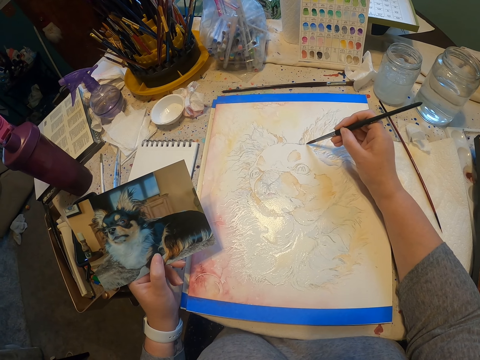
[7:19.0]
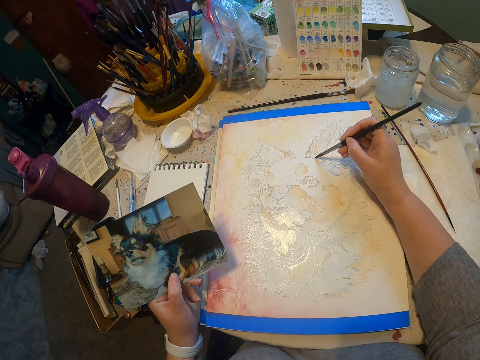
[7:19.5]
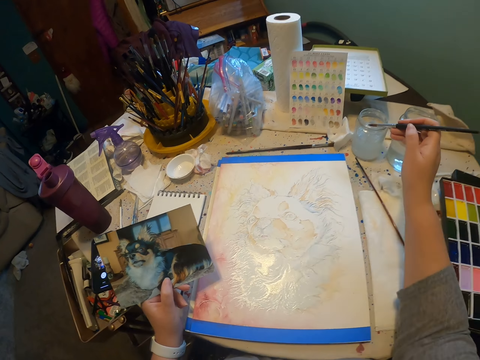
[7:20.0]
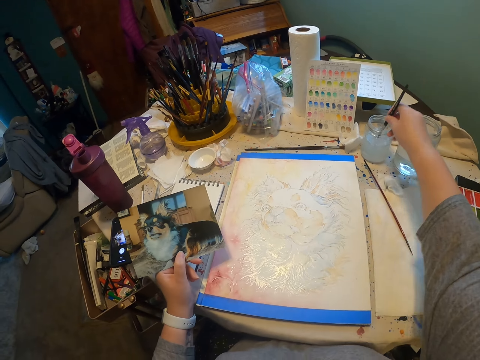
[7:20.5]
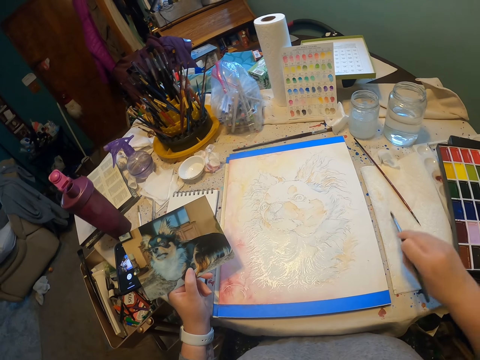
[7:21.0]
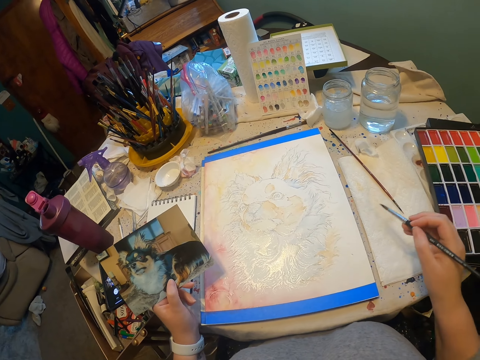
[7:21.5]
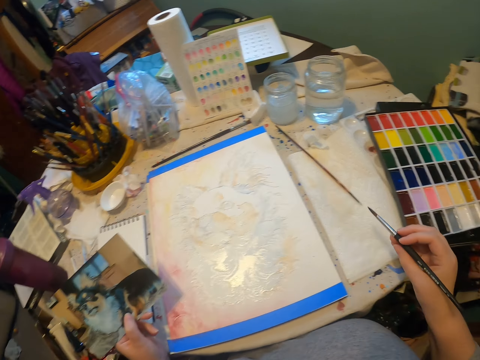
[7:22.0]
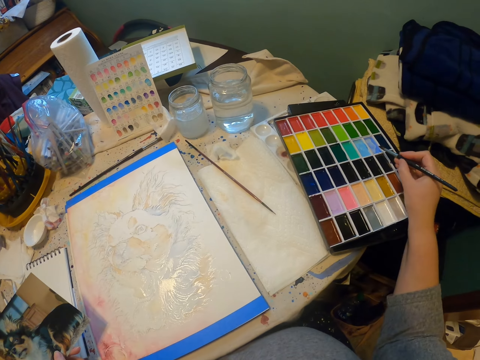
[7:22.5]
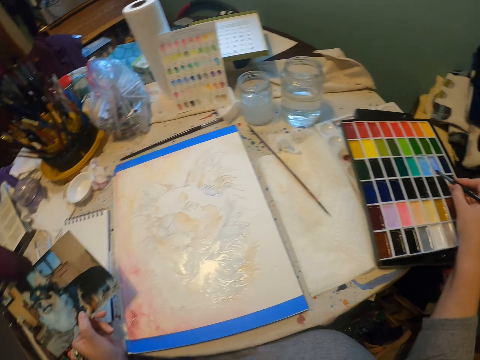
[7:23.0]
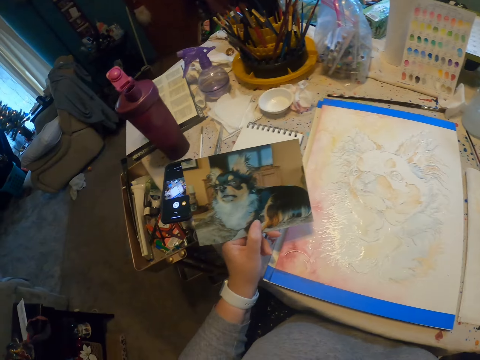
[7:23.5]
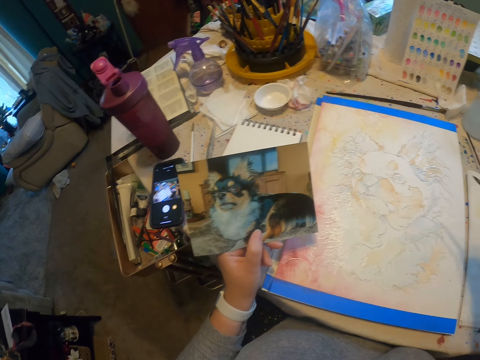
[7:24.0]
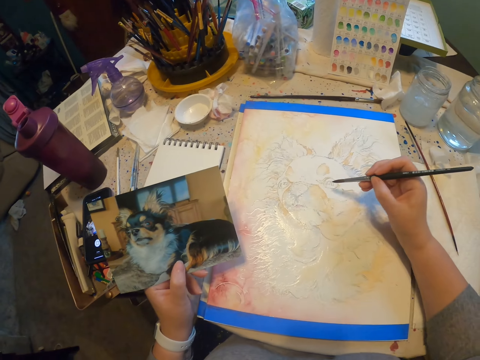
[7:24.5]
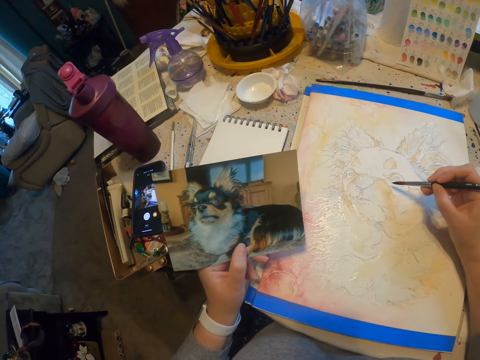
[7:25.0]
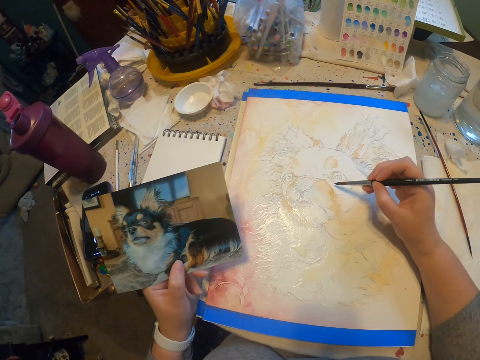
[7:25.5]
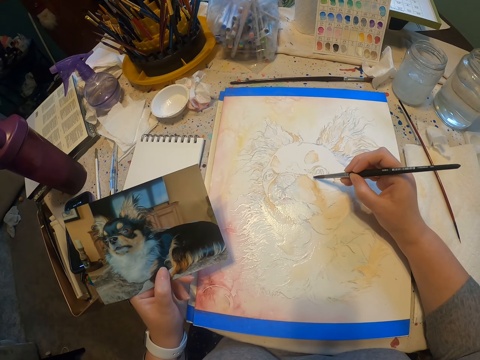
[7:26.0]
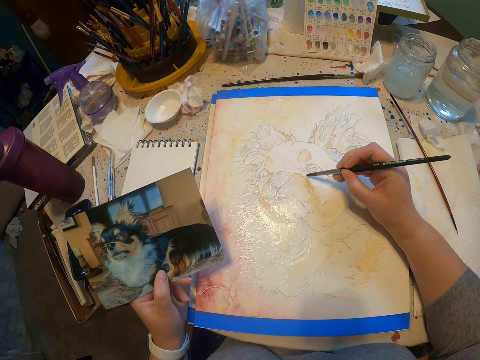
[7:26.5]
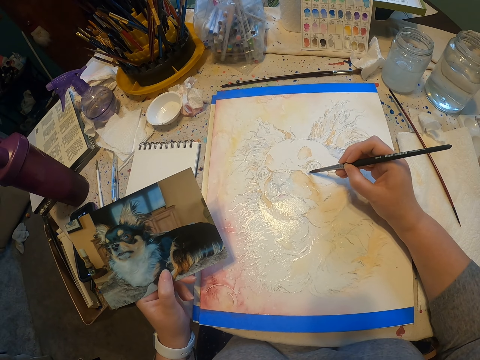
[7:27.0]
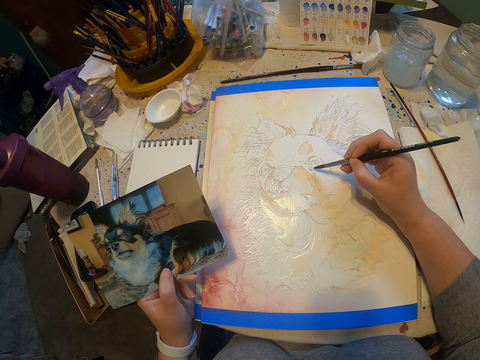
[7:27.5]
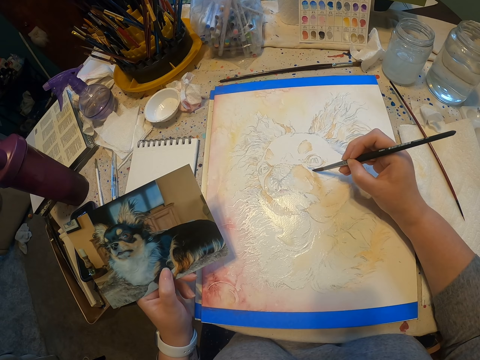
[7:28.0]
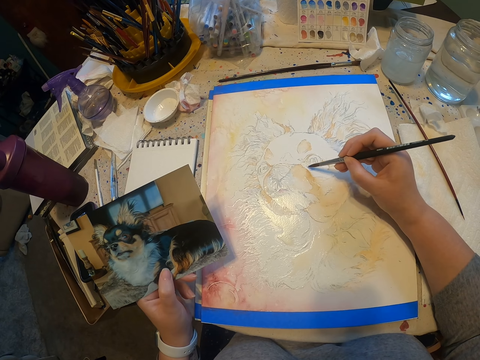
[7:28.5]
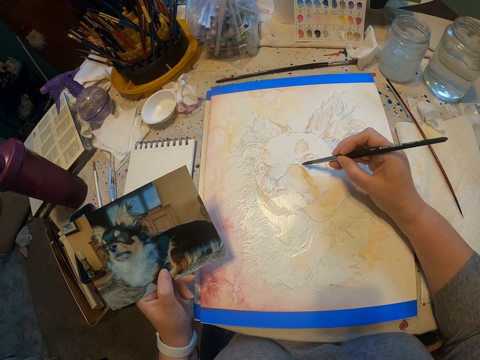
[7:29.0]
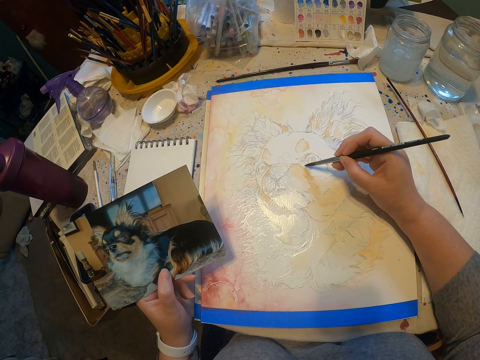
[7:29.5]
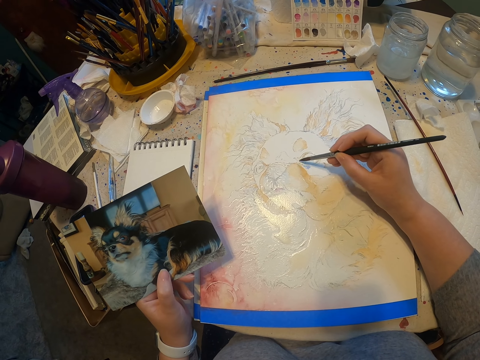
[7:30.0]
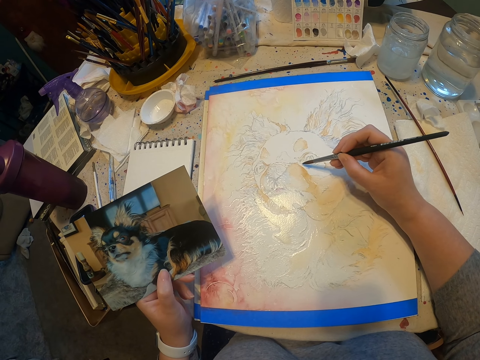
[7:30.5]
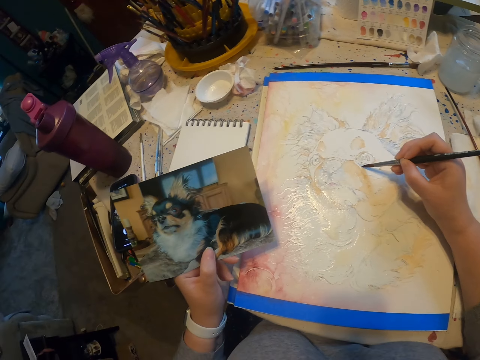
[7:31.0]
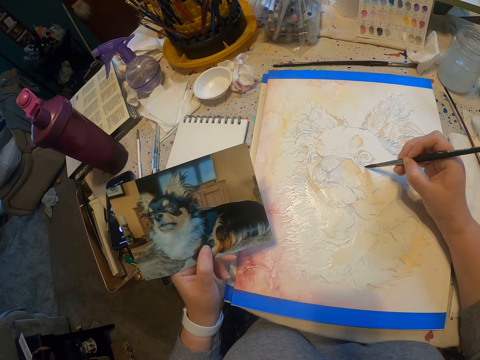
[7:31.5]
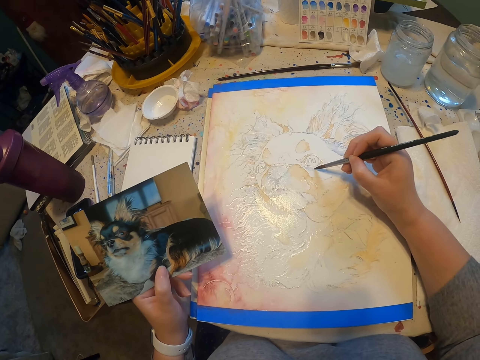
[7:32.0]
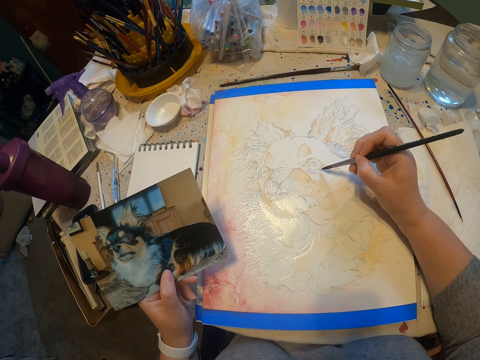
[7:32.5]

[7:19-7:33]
The camera wearer dips the painting brush in liquid in a glass. They rub the brush on the paint. They paint the picture using the painting brush. They paint the drawing with the paint brush.

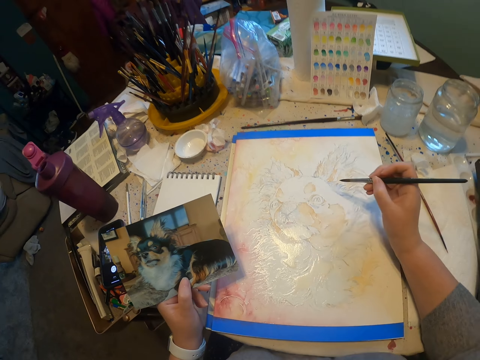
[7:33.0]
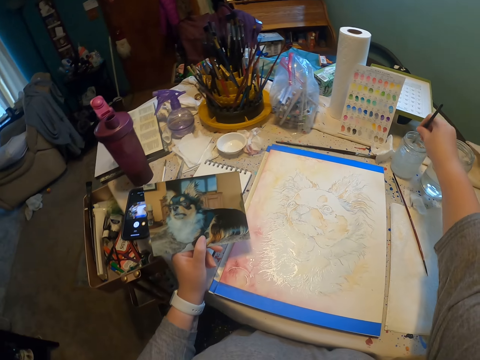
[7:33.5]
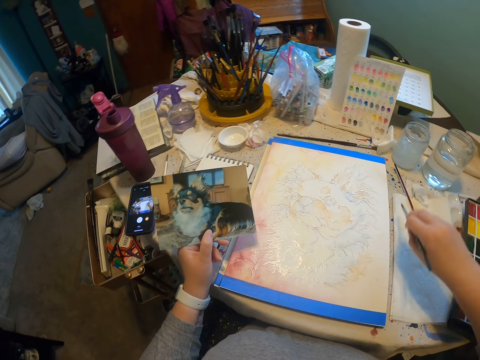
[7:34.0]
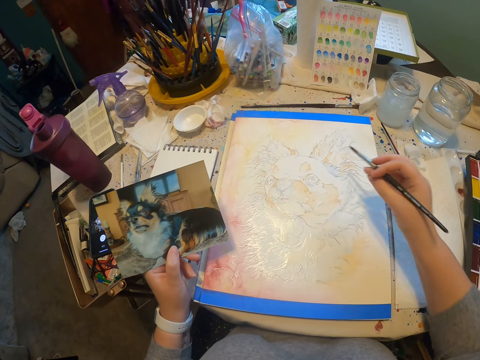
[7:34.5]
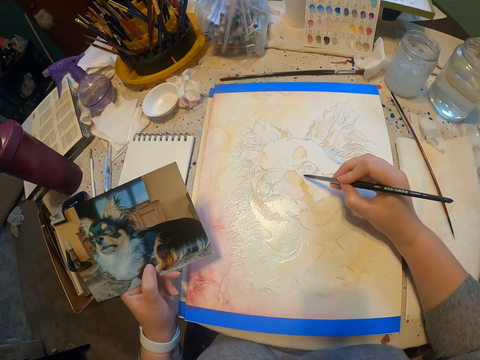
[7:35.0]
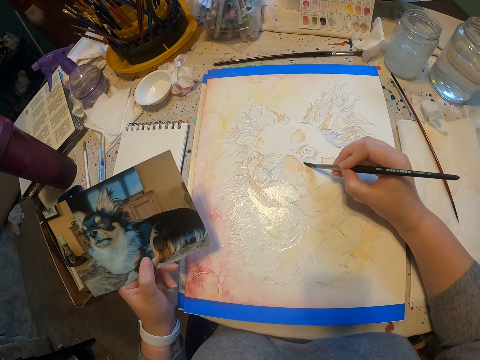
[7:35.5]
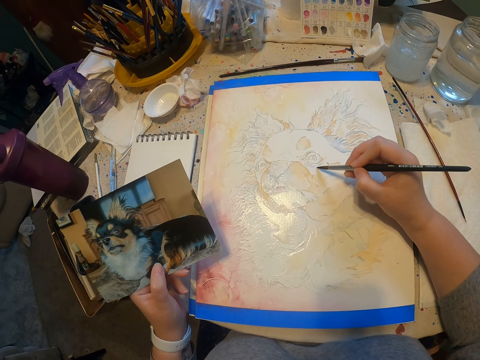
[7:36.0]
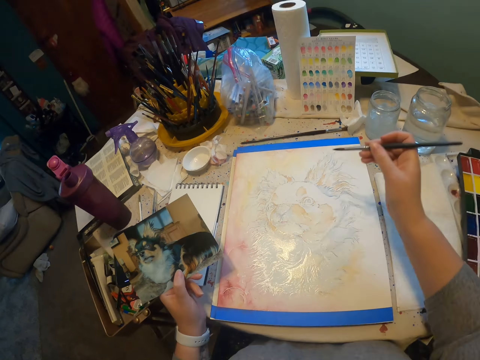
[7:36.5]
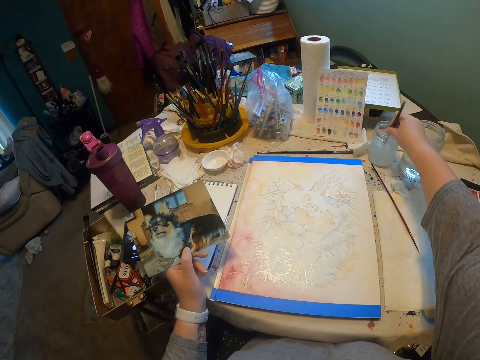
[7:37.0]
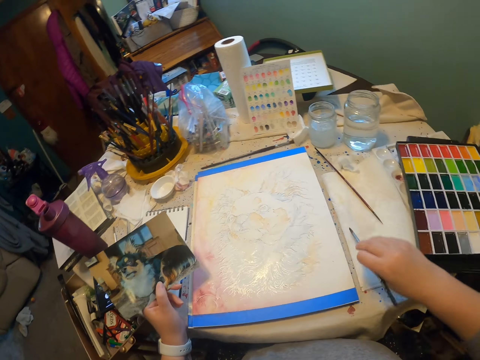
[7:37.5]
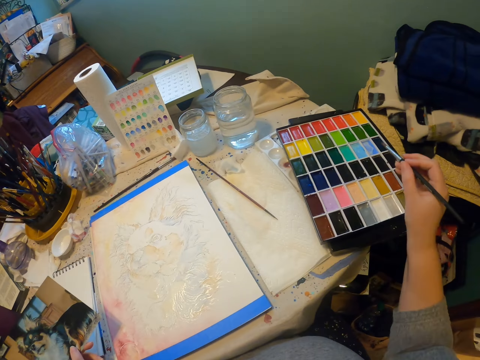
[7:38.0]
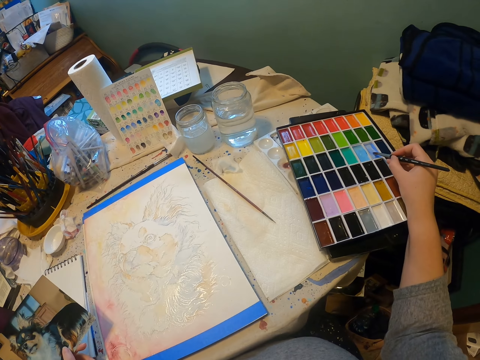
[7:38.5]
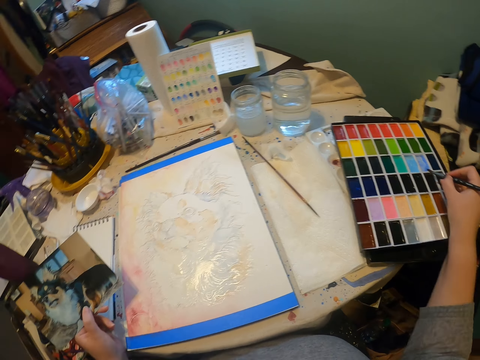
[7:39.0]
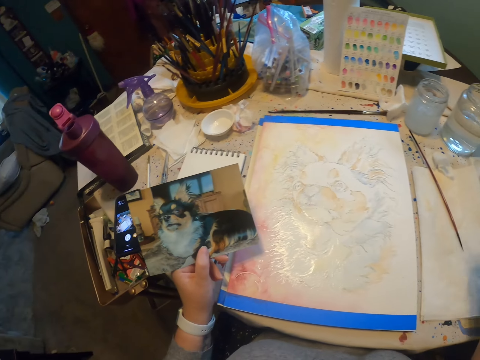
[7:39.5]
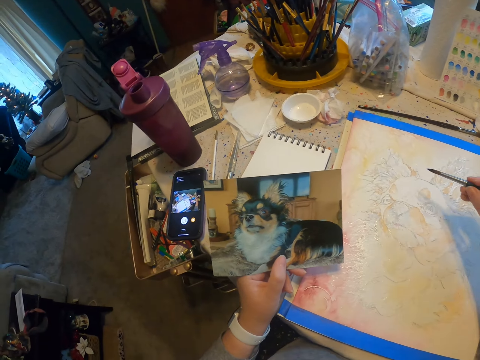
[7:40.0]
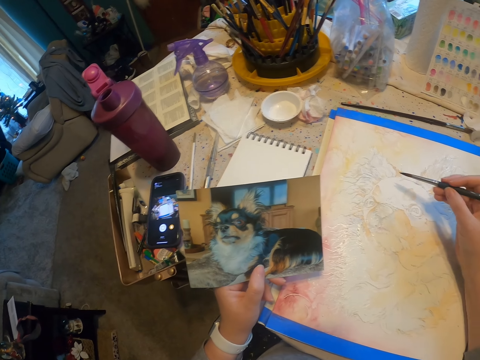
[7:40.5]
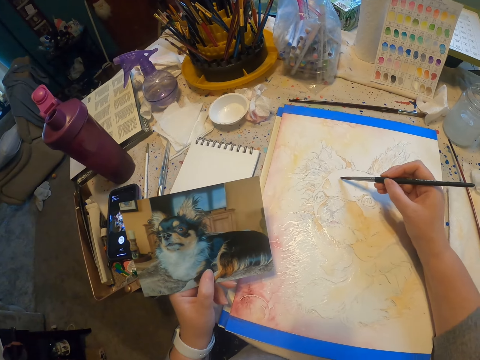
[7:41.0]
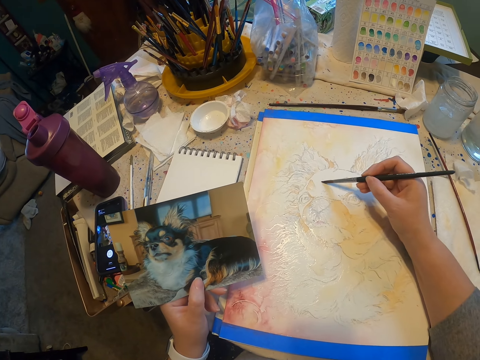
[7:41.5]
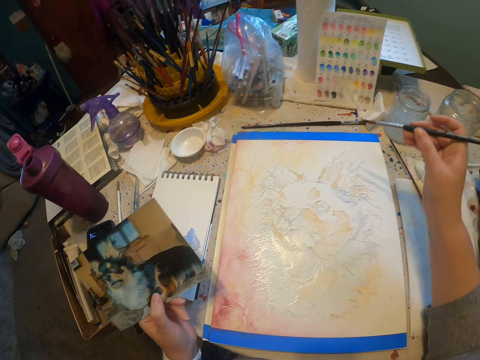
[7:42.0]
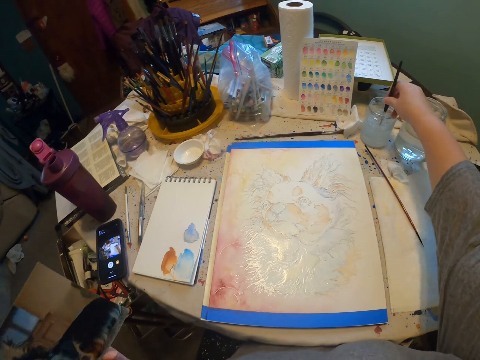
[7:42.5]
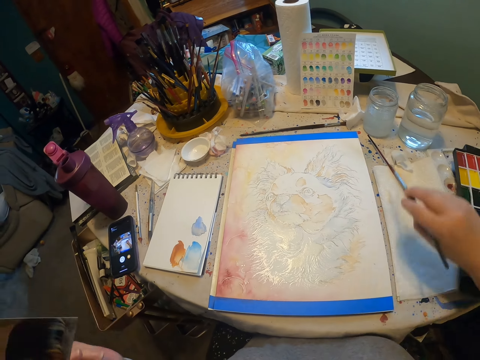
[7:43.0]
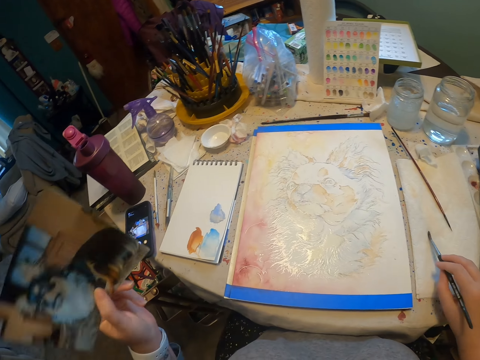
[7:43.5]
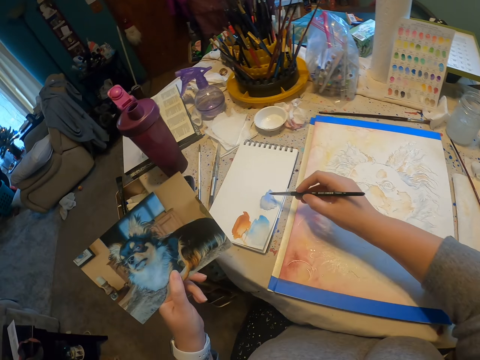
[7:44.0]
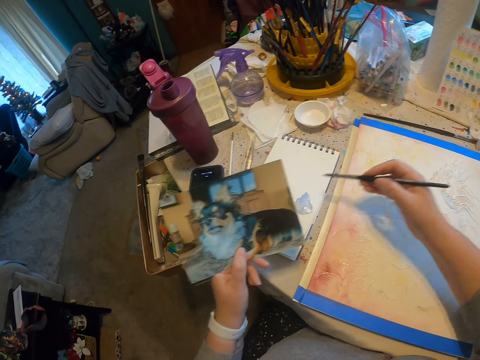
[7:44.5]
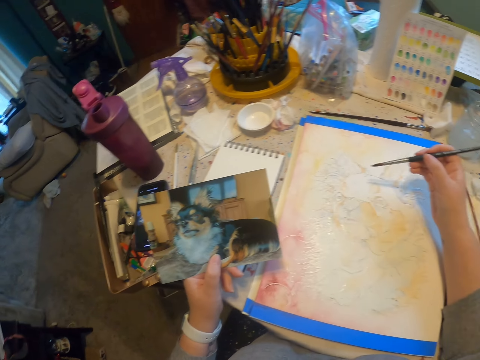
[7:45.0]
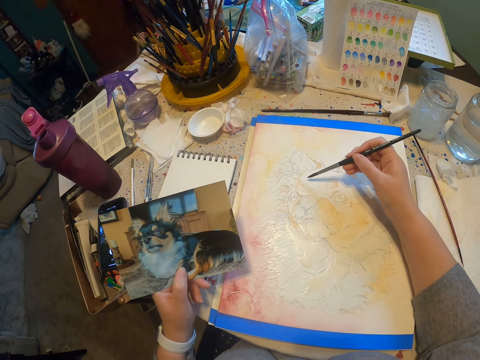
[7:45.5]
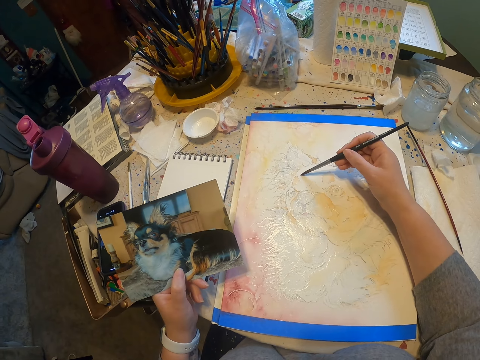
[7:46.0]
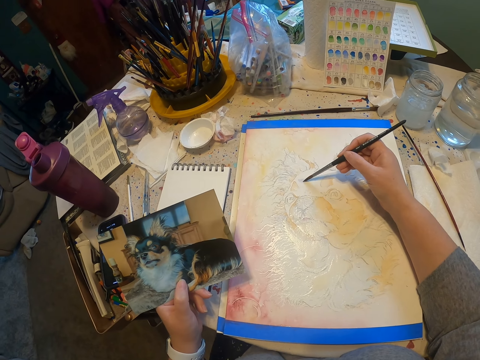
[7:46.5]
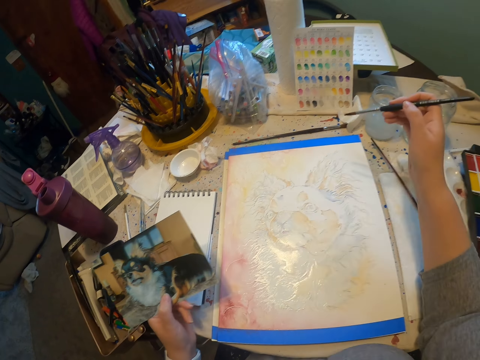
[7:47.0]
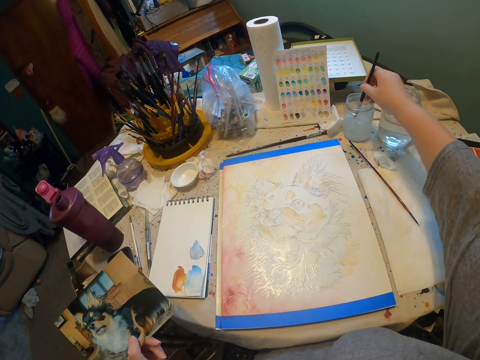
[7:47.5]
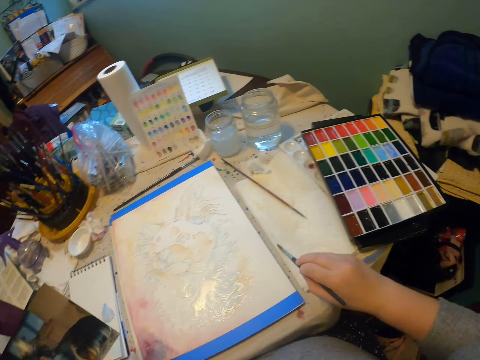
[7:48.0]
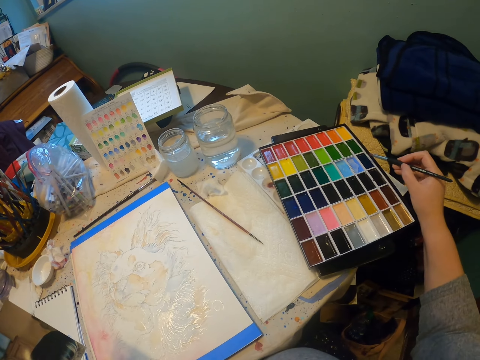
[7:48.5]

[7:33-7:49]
The camera wearer dips the painting brush in liquid. They paint the picture using the painting brush. They dip the painting brush in the liquid. They rub the brush on the paint. They paint the picture using the painting brush. They rub the brush on the paint. They paint the picture using the painting brush. They dip the painting brush in the liquid.
